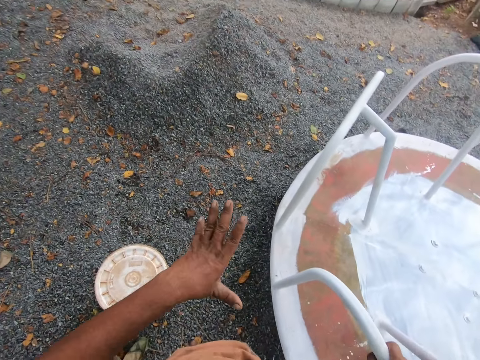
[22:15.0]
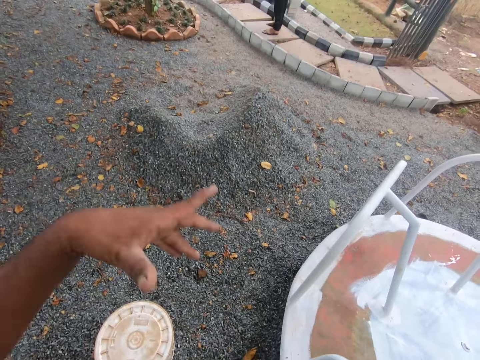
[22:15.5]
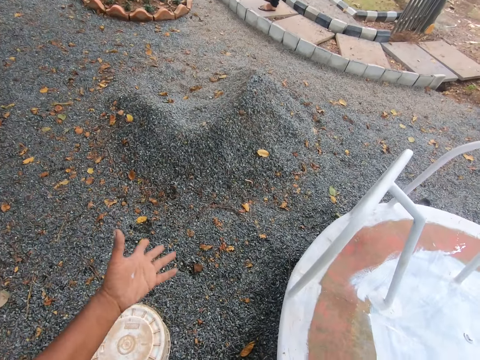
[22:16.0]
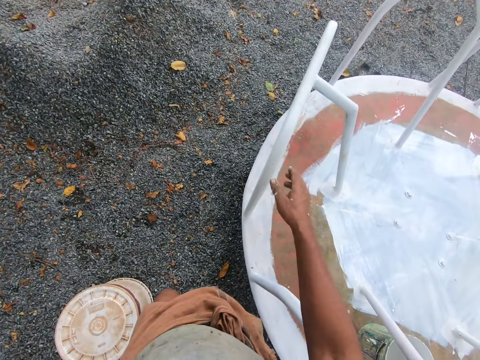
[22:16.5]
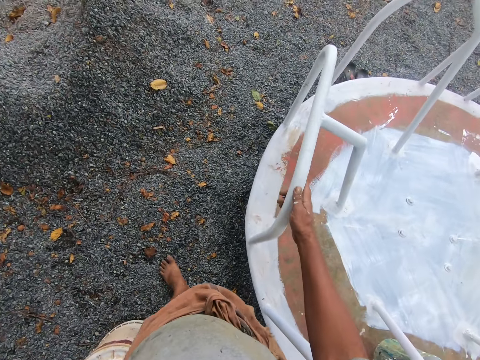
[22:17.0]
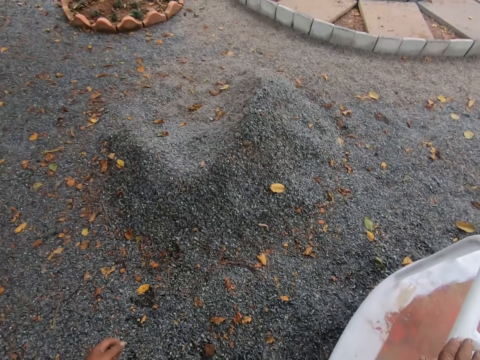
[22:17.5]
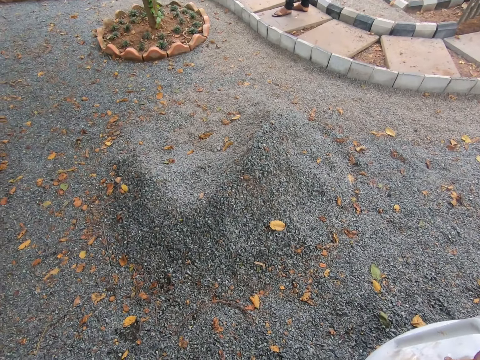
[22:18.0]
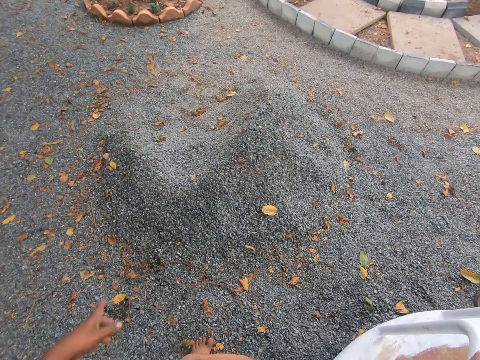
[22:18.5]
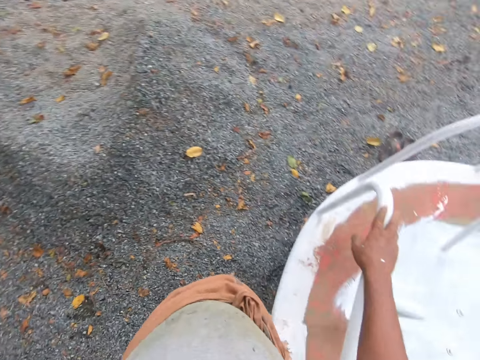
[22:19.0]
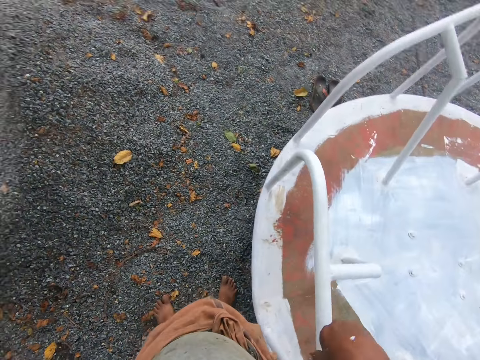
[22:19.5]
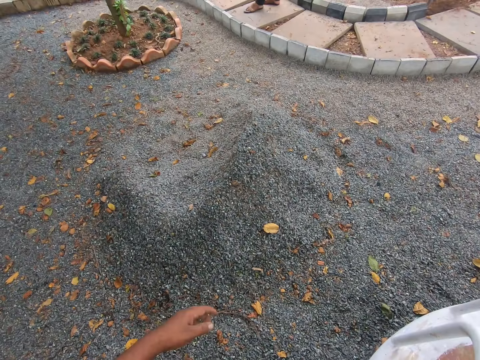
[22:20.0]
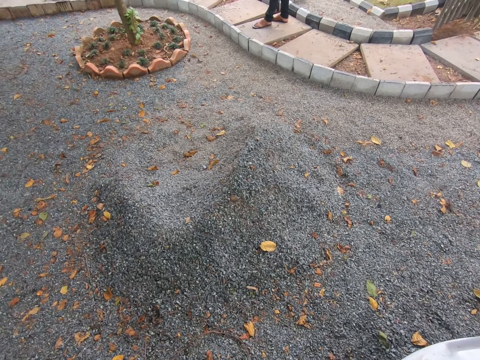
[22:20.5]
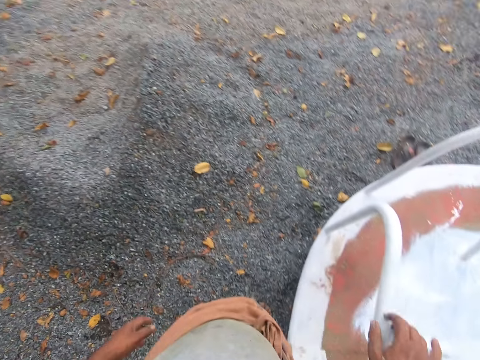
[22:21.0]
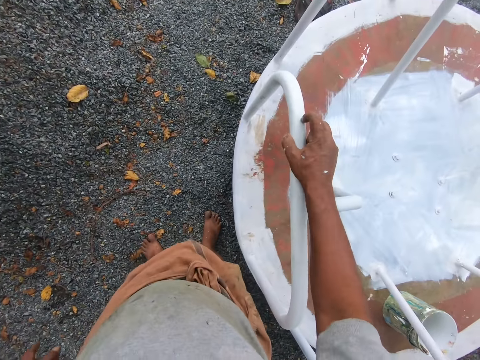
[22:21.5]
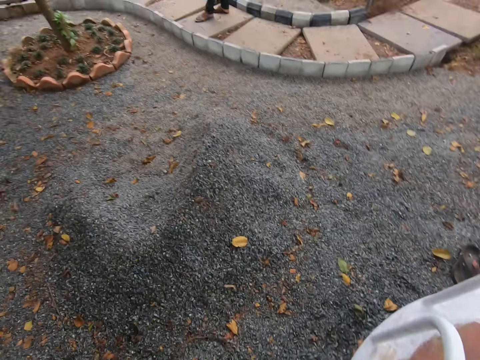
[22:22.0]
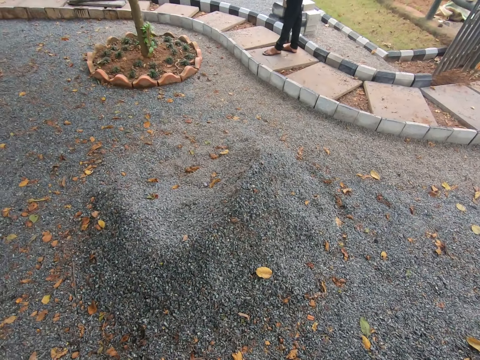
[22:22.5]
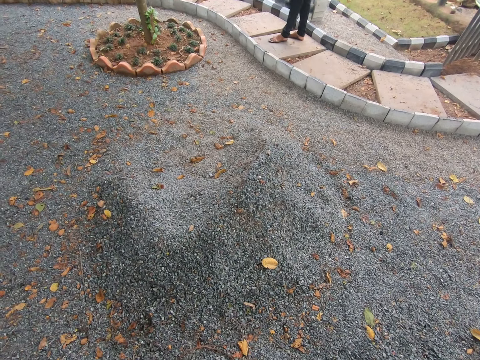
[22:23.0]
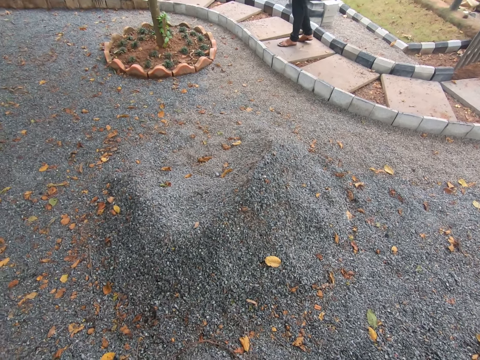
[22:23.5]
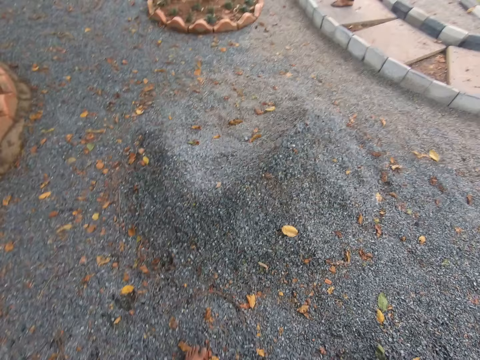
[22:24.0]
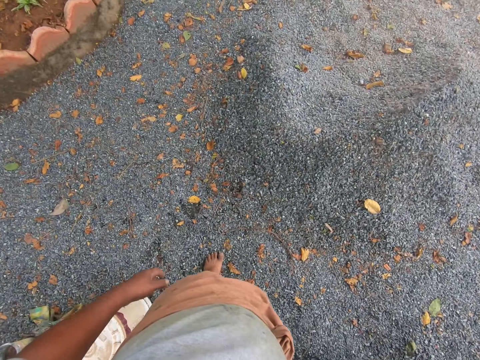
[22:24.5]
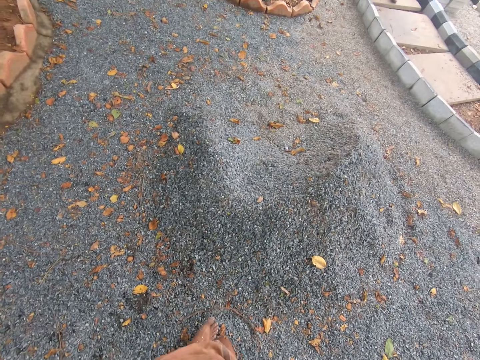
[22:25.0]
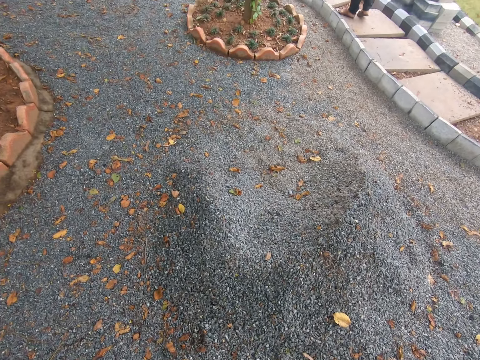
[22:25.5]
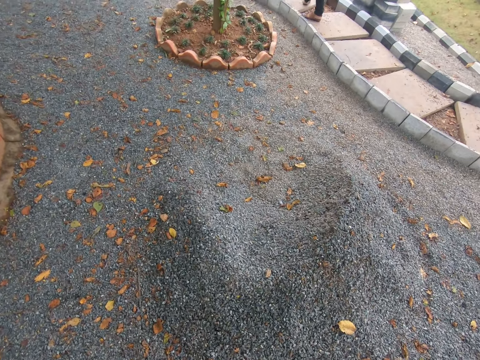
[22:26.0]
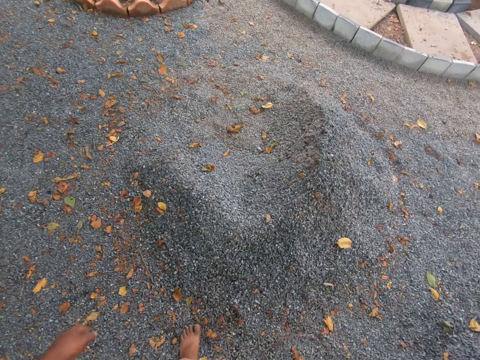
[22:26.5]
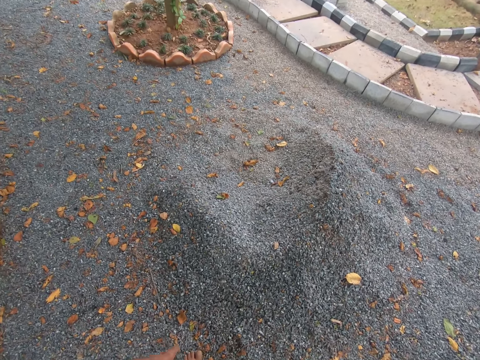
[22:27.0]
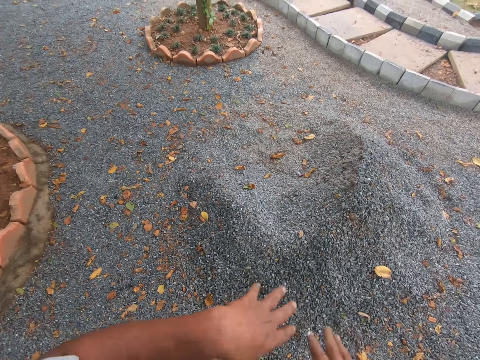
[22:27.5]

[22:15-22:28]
The camera wearer repositions his left hand on the playground roundabout. He holds the railing with his right hand. He talks to a man. He scratches the railing with his finger. He talks to the man.

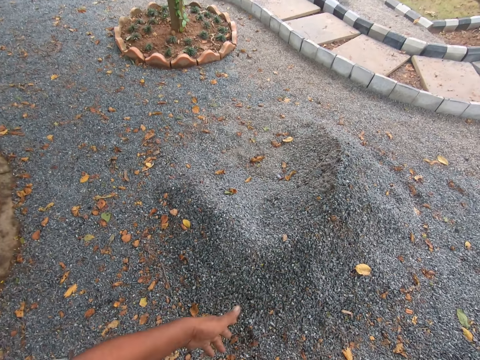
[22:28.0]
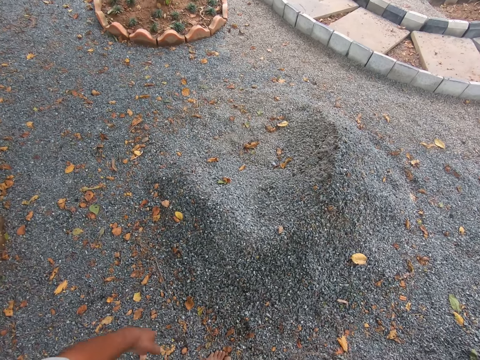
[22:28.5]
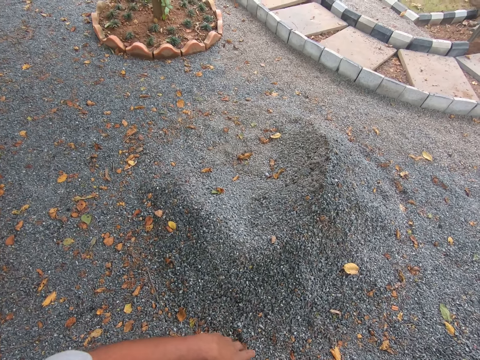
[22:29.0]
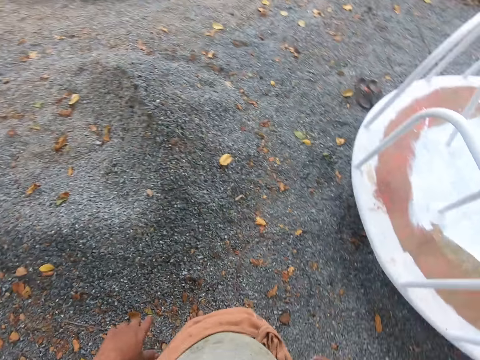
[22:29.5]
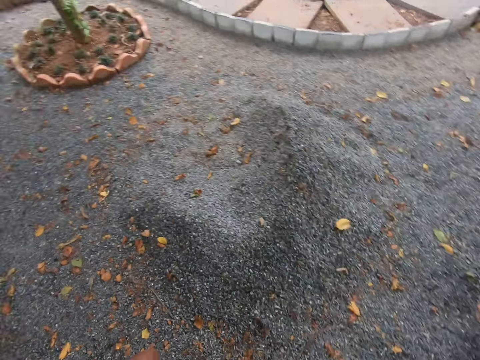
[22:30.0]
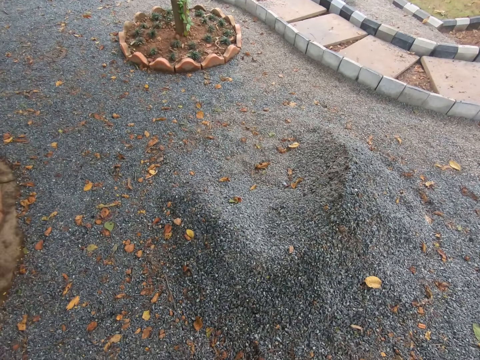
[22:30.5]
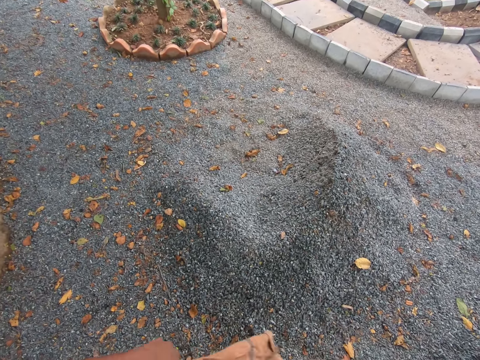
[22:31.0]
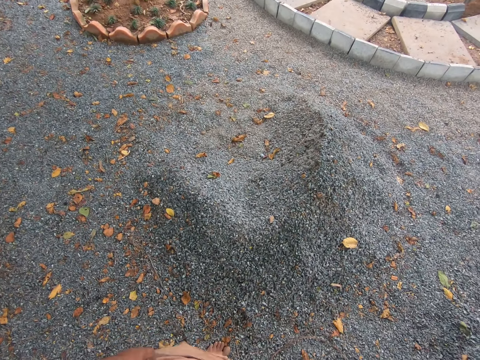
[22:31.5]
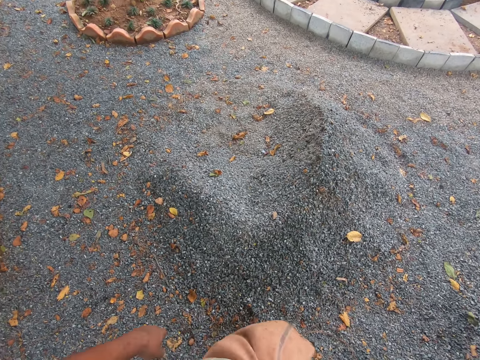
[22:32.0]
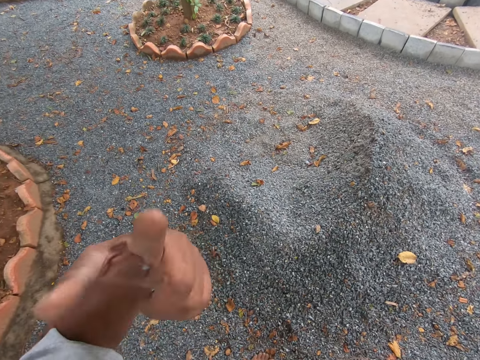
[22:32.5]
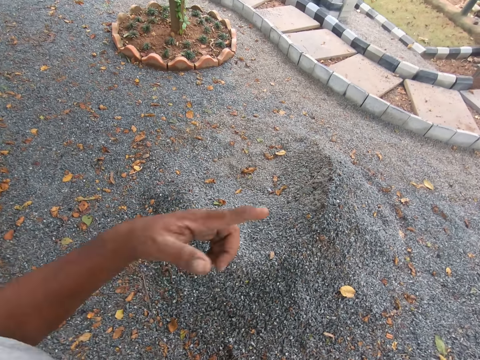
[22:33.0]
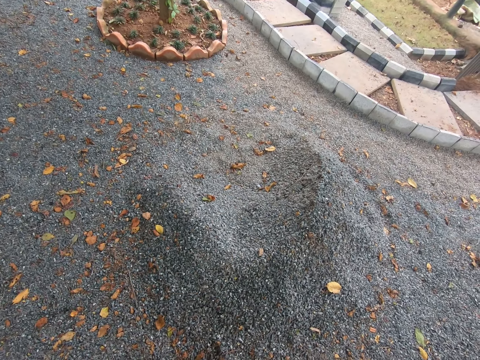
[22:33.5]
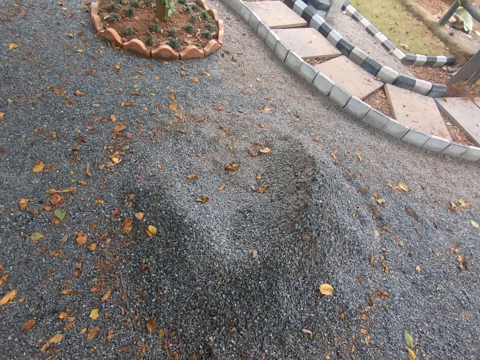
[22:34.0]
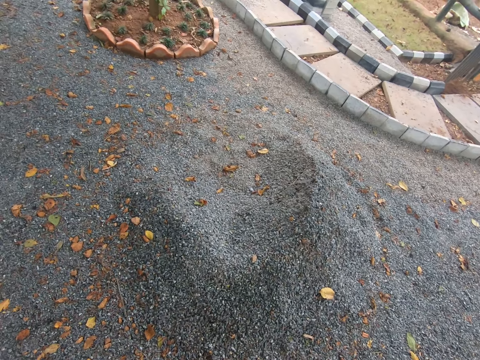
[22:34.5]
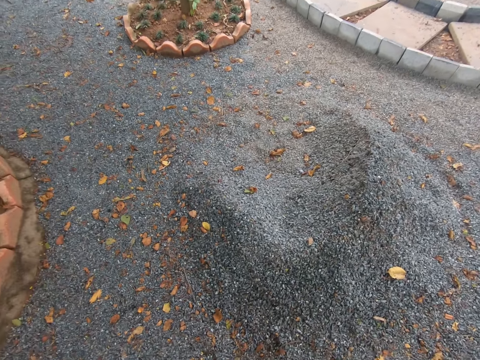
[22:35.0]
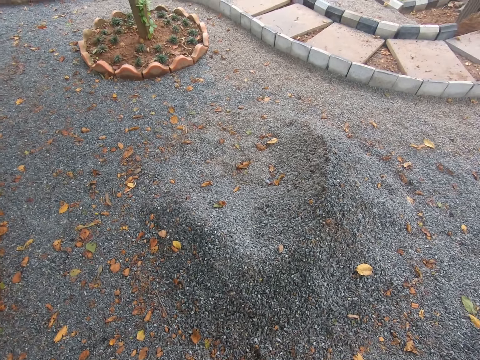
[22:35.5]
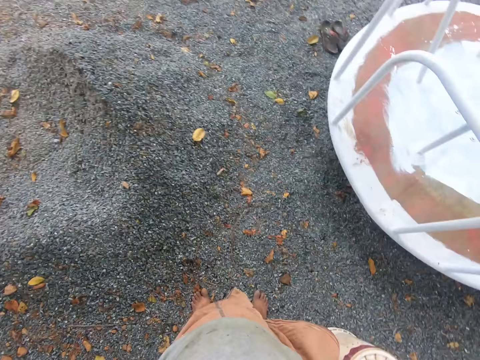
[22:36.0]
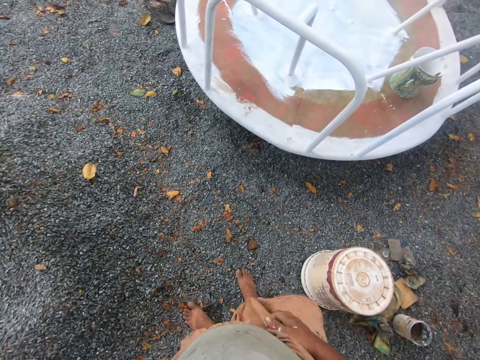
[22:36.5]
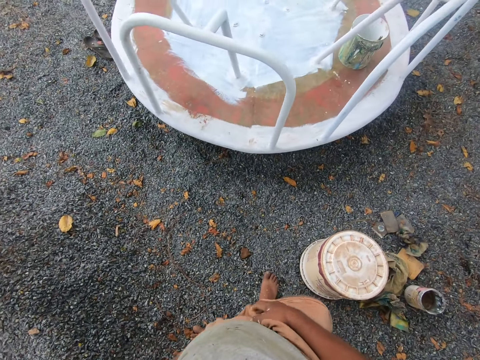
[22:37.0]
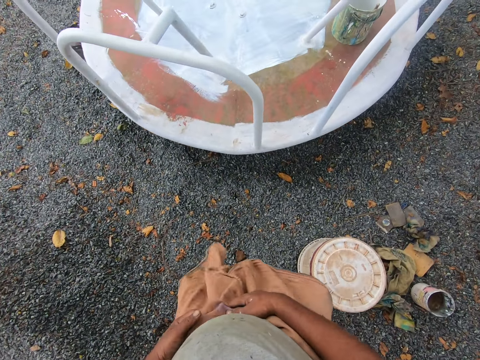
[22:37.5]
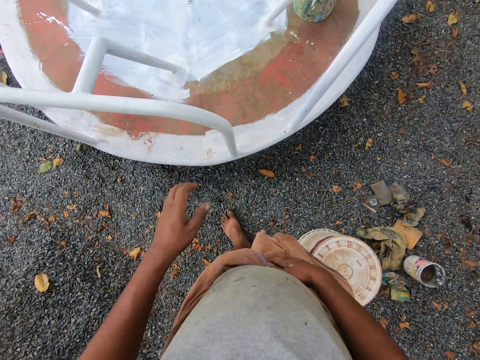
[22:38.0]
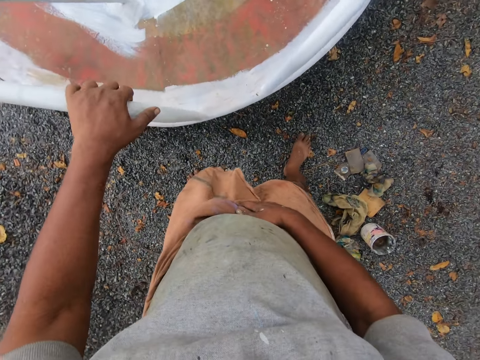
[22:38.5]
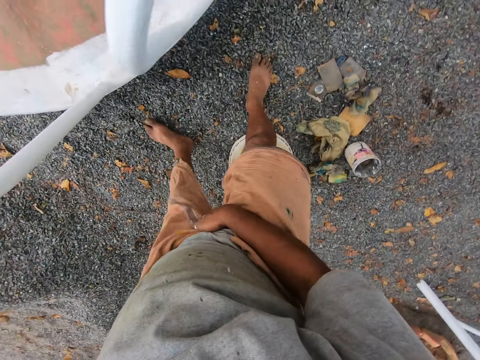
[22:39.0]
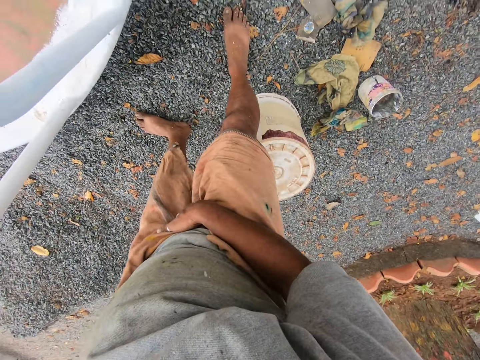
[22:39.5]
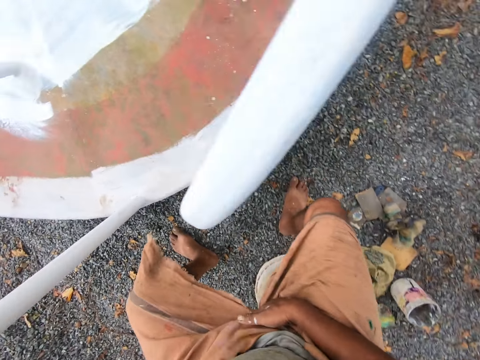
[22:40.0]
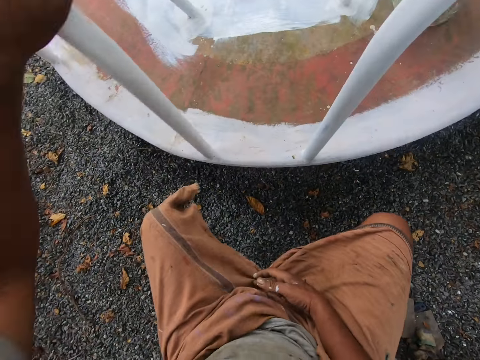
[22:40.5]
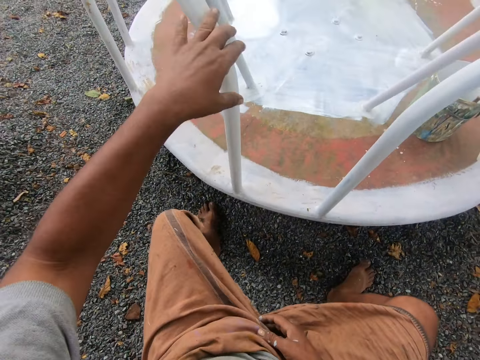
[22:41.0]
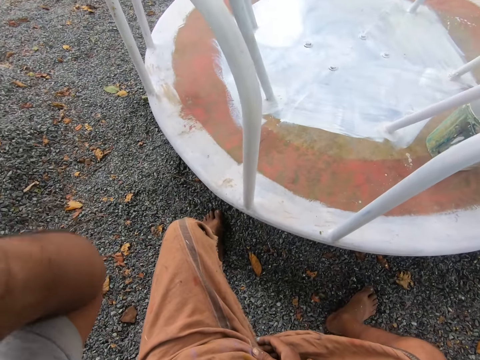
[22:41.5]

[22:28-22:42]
The camera wearer walks towards the swing. He holds the railing with his left hand. He stares at the ground. He sits in the bucket. He lets go of the railing. He adjusts the camera on his face with his left hand. He stares at the swing.
